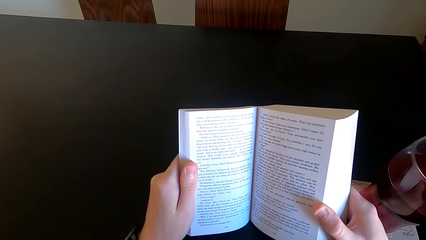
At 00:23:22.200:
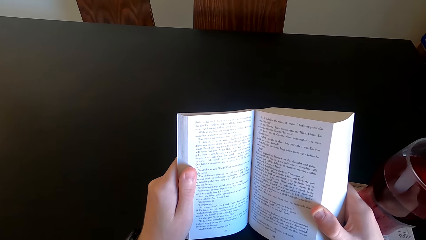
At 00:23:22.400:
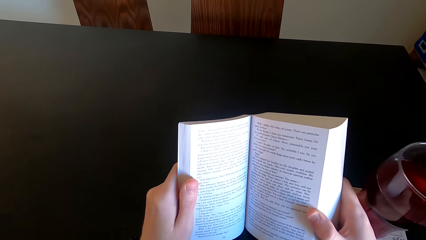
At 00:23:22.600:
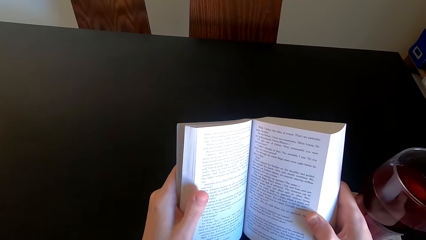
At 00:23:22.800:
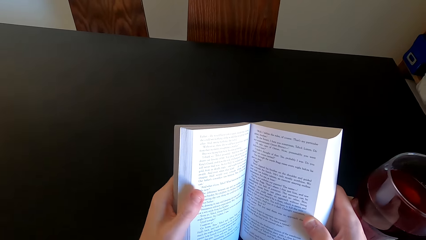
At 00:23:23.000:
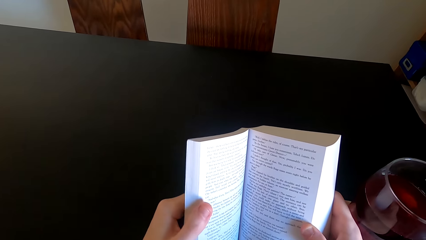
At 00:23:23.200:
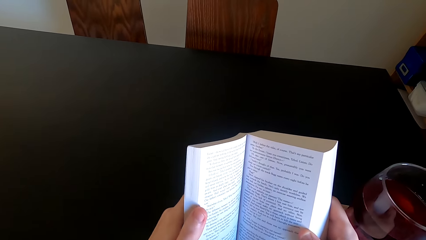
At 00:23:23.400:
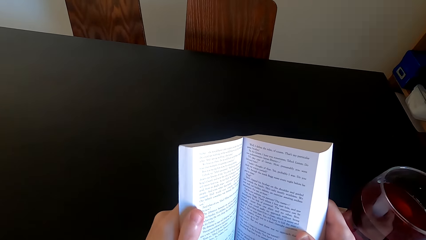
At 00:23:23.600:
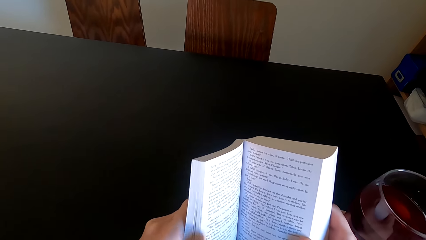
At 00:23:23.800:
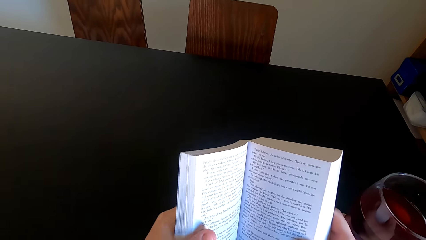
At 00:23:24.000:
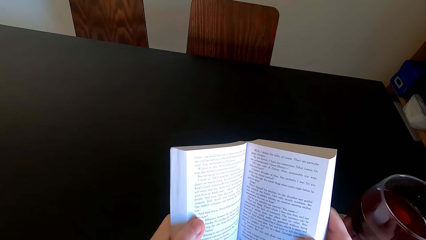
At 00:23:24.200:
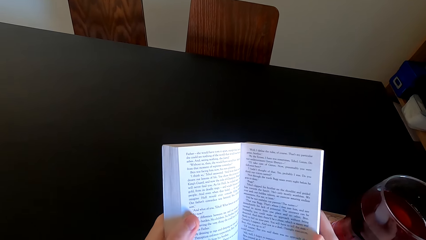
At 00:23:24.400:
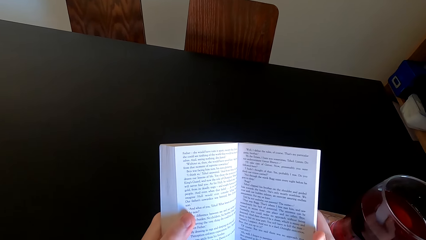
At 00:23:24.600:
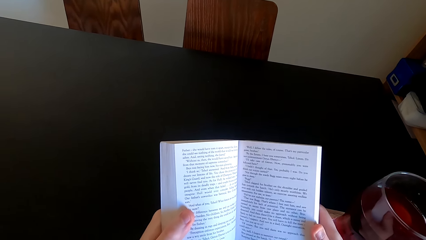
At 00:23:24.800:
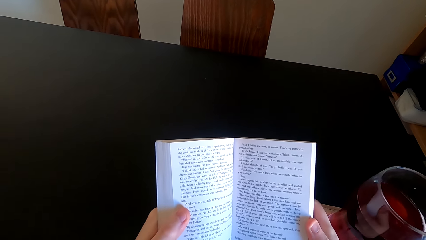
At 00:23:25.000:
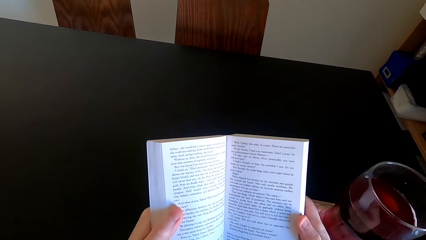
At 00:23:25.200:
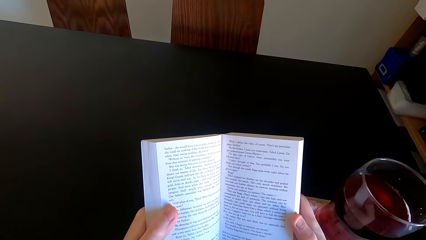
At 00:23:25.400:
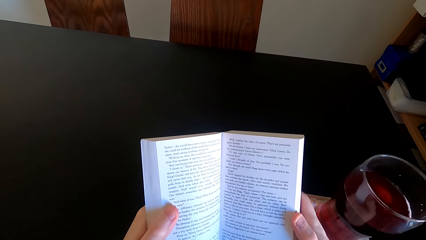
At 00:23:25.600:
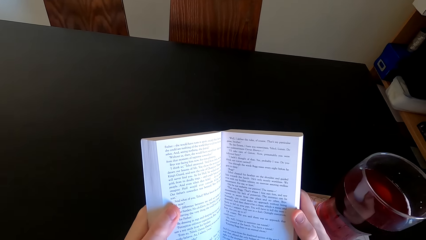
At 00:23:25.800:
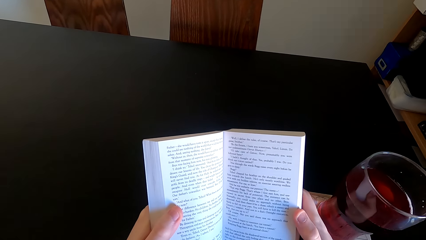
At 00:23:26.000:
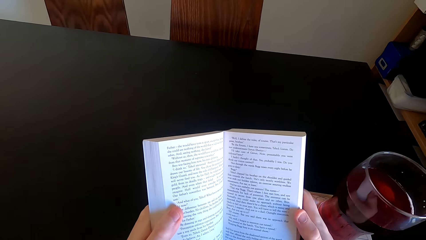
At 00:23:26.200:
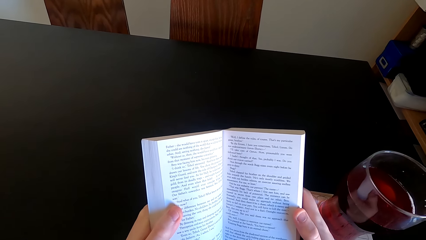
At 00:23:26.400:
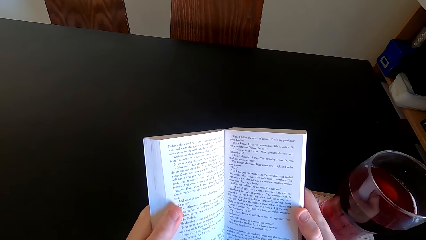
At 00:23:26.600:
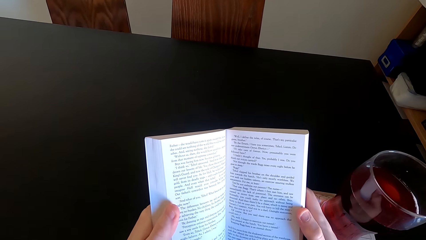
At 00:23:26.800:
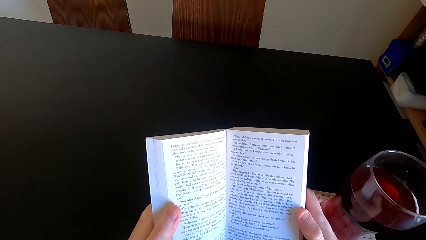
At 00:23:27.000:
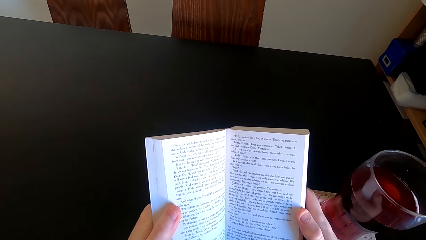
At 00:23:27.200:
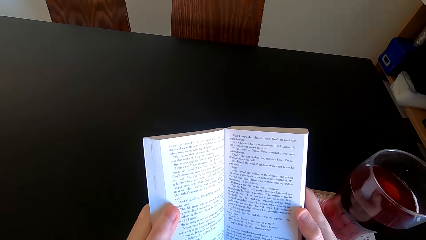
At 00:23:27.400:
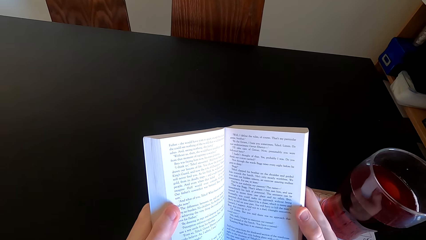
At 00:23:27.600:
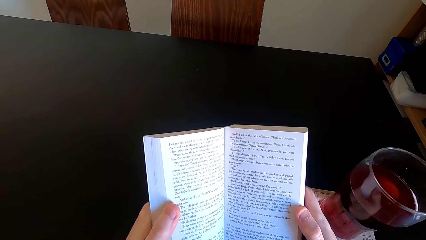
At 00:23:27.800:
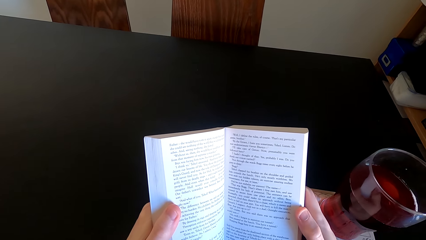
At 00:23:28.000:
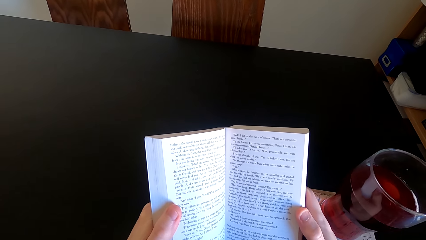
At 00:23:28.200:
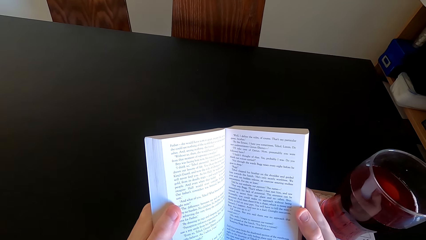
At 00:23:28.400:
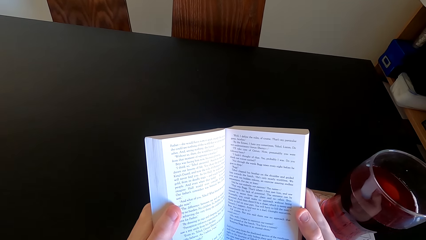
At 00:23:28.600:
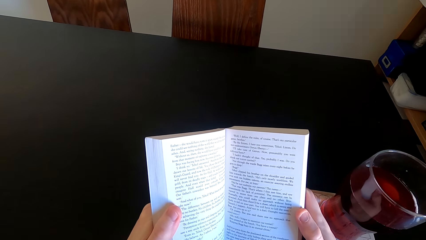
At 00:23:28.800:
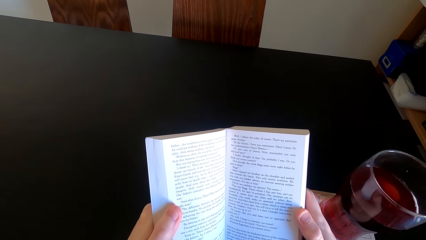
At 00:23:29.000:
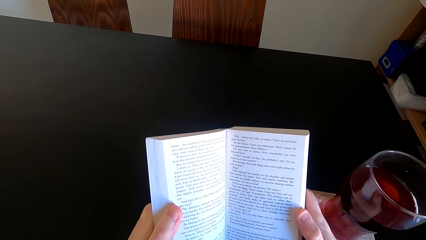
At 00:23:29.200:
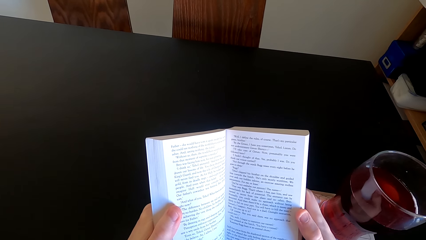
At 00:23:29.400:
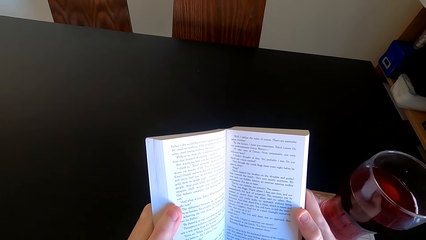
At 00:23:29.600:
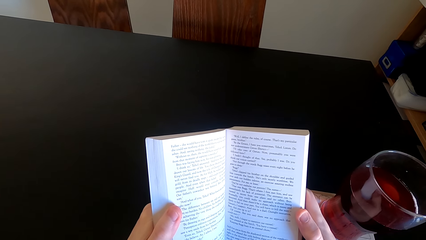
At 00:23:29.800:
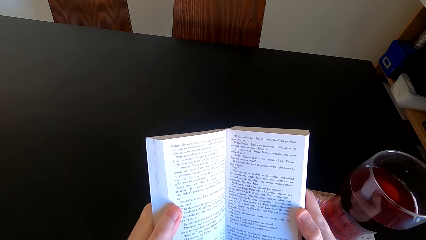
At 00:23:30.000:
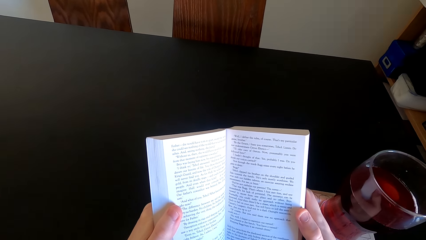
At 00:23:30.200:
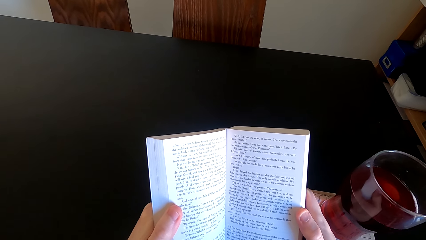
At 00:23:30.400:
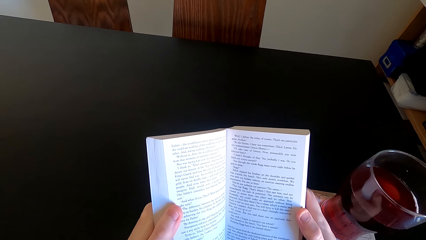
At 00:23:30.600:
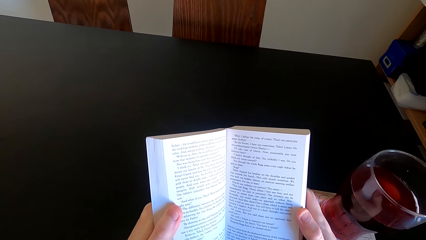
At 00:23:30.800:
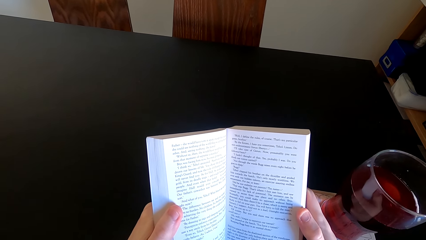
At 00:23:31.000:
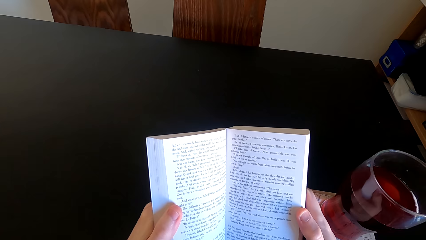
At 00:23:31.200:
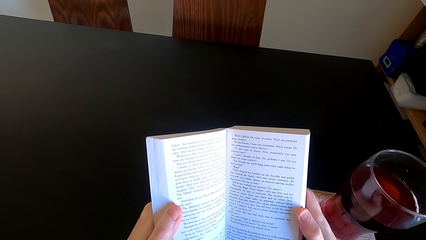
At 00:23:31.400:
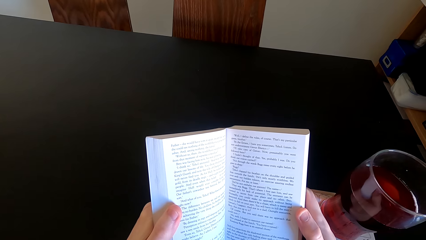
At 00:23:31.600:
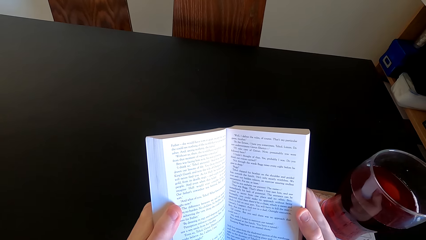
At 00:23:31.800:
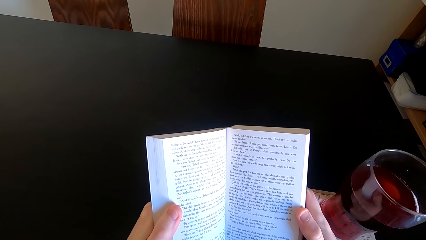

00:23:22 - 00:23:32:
The camera wearer moves the book. They read the book.

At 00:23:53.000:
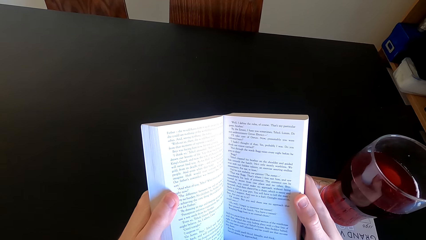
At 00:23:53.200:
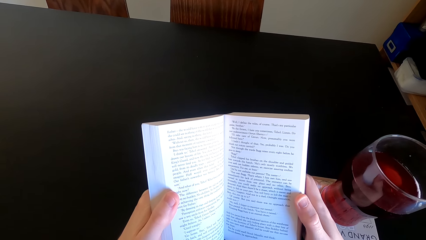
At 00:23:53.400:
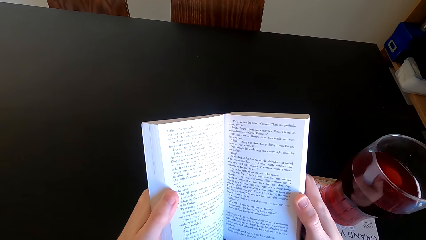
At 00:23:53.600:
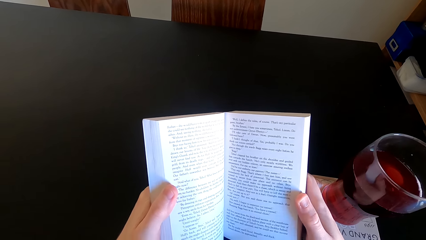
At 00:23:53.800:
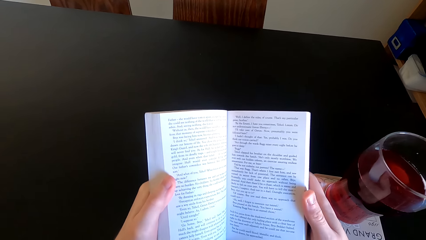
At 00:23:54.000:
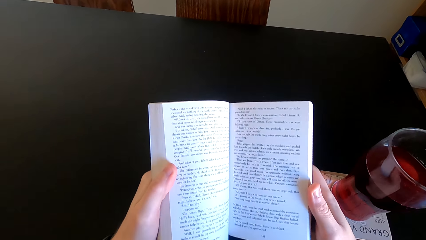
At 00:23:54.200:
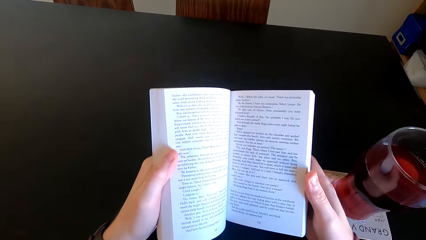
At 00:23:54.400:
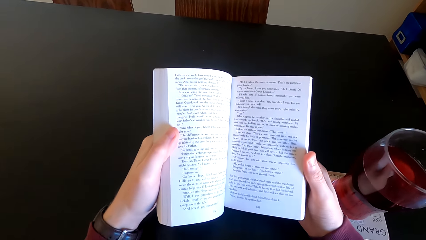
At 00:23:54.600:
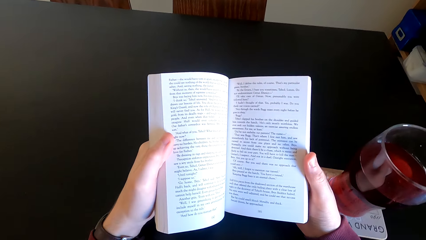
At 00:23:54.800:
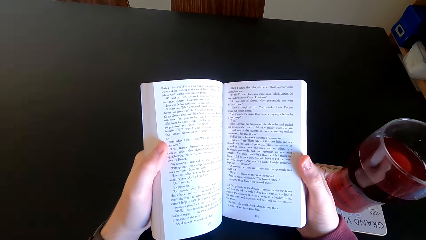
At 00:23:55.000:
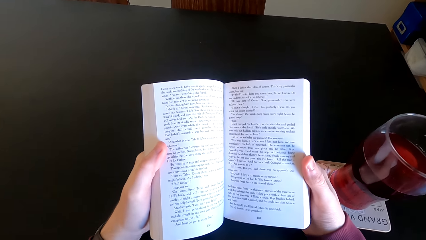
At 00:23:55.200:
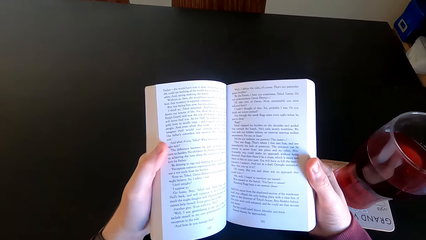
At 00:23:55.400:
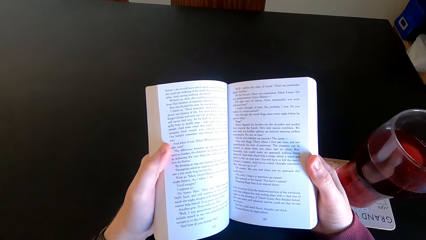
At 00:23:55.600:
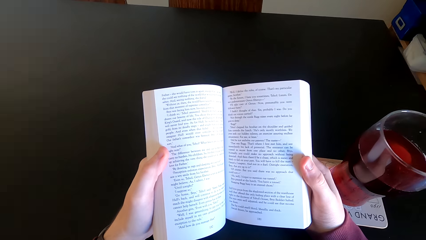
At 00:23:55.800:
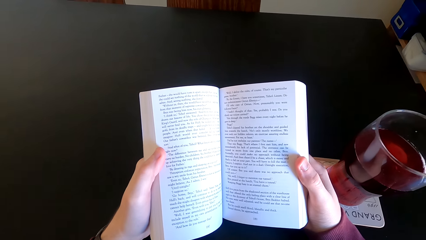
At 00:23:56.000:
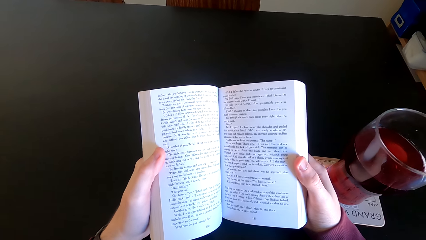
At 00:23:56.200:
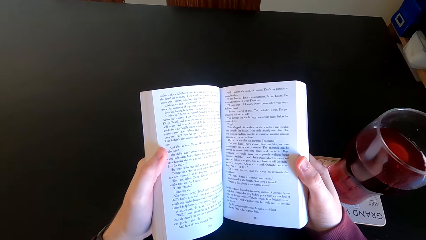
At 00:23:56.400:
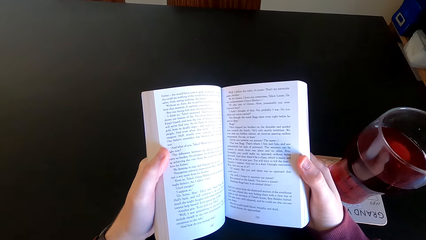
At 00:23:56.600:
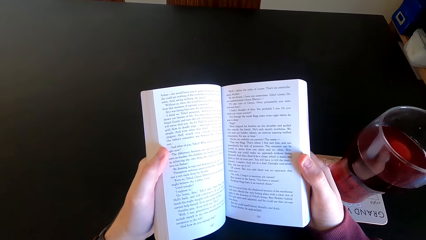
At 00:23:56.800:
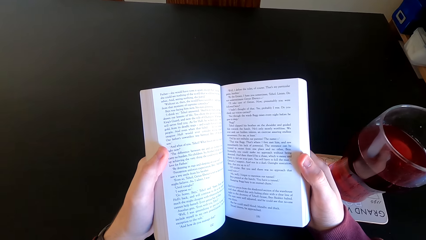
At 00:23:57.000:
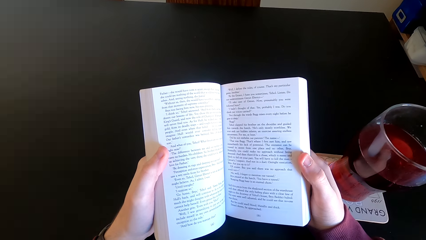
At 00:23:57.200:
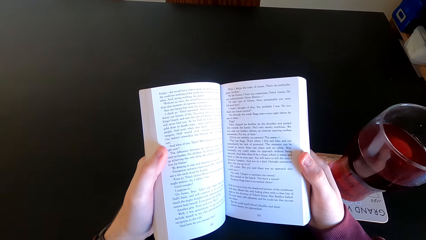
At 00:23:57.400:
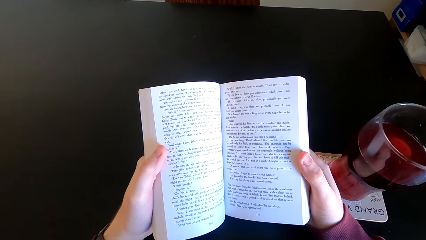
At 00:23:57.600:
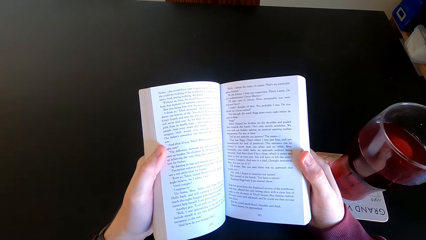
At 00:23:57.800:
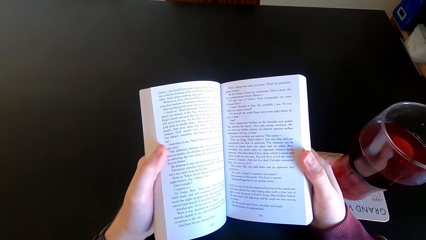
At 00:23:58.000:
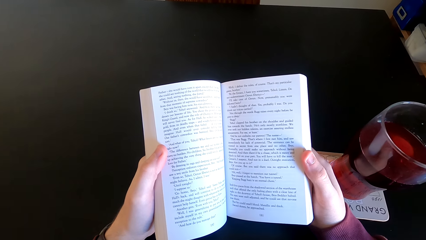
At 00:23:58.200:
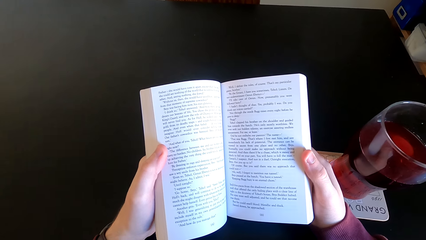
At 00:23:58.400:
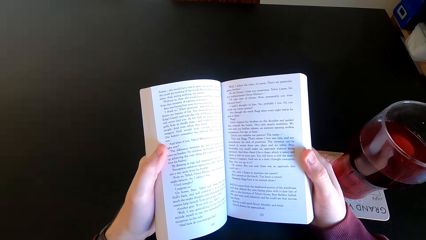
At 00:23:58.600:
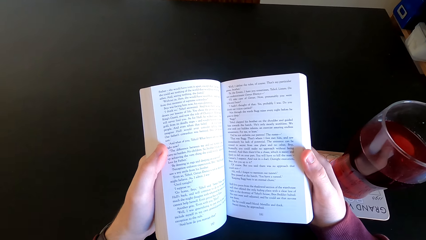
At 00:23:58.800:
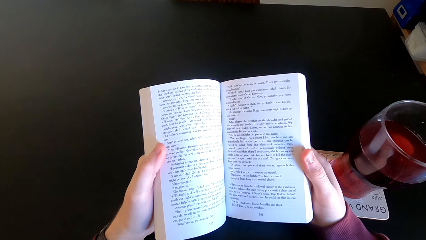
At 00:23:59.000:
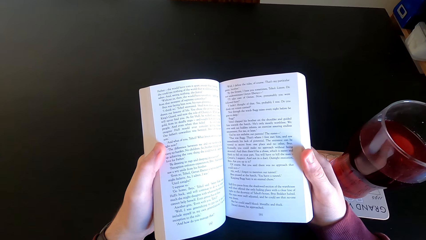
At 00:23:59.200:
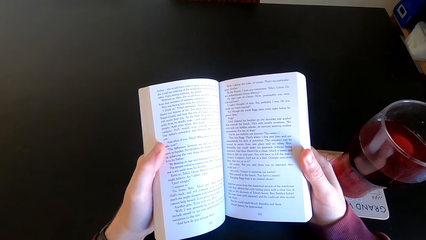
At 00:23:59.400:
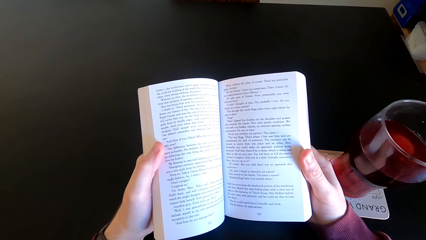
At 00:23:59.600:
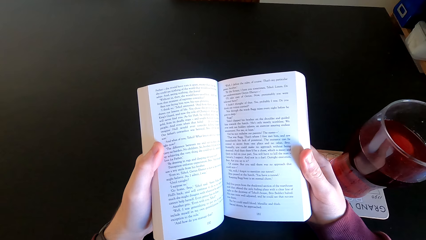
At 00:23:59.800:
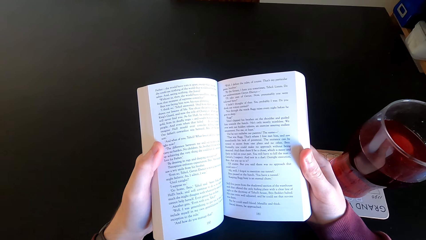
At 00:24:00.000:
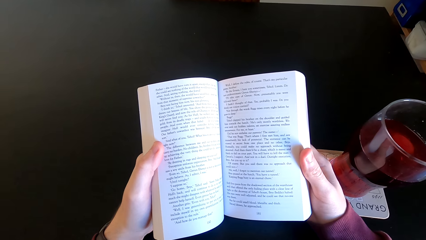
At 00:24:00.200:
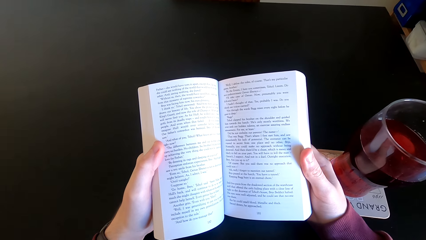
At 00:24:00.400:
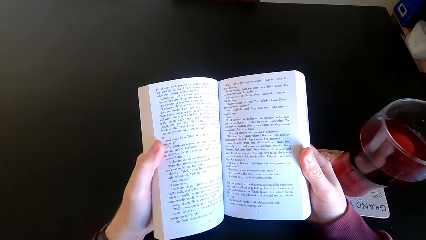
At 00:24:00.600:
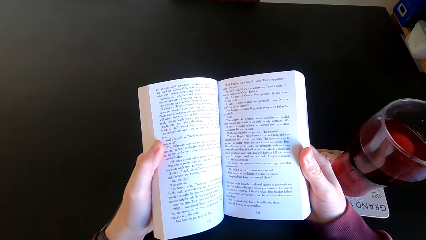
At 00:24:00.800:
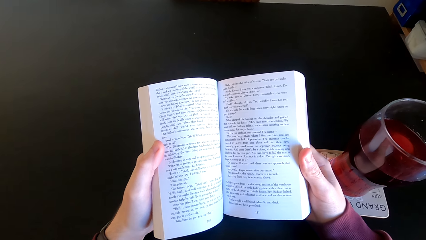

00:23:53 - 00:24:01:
The camera wearer moves the book. They read the book.
